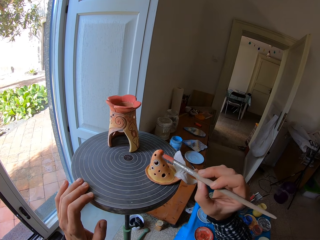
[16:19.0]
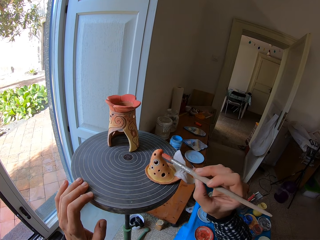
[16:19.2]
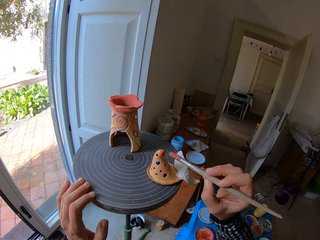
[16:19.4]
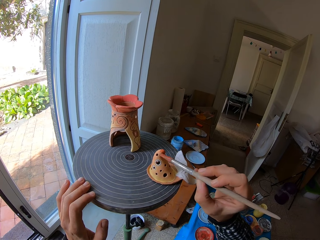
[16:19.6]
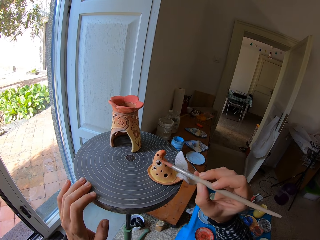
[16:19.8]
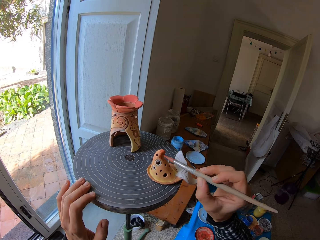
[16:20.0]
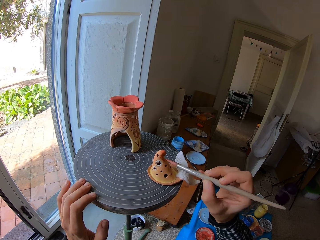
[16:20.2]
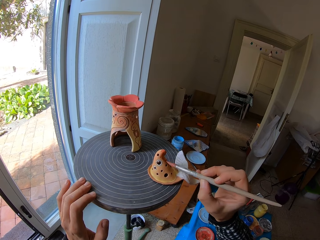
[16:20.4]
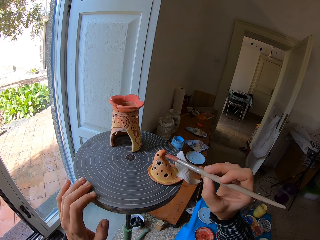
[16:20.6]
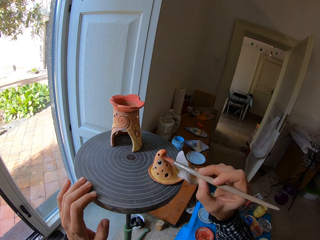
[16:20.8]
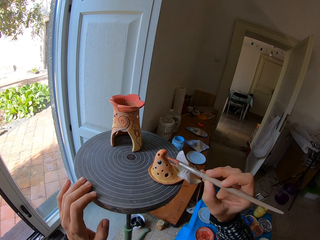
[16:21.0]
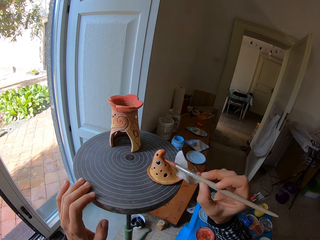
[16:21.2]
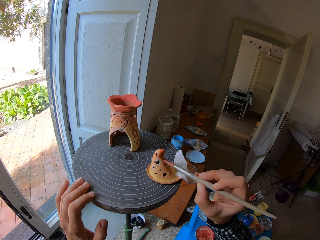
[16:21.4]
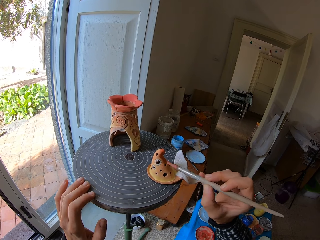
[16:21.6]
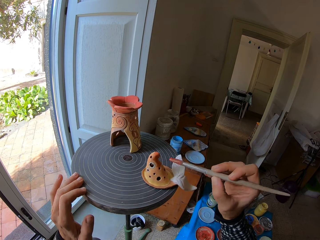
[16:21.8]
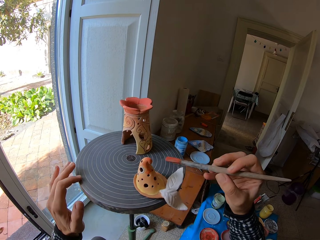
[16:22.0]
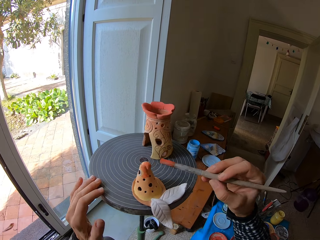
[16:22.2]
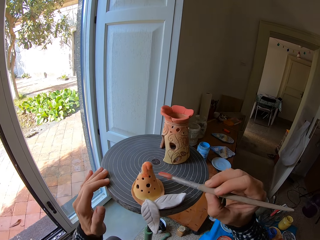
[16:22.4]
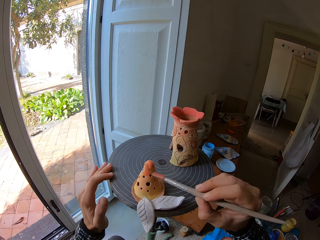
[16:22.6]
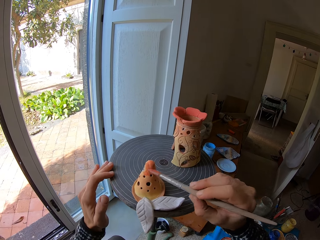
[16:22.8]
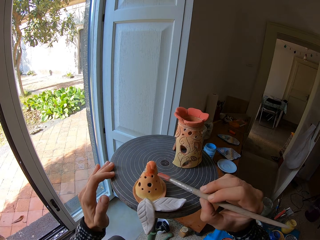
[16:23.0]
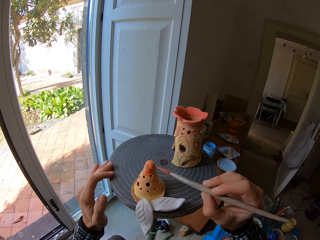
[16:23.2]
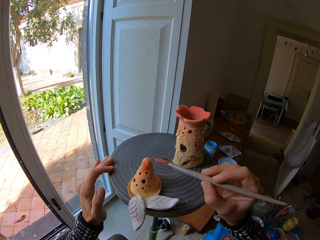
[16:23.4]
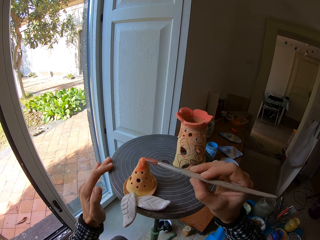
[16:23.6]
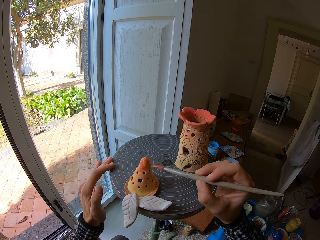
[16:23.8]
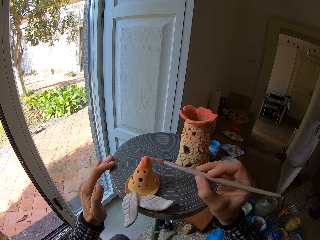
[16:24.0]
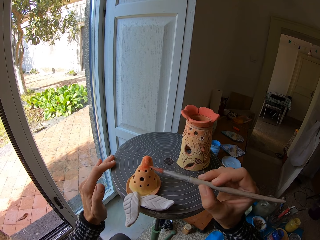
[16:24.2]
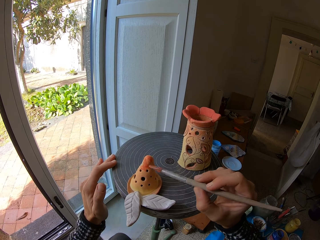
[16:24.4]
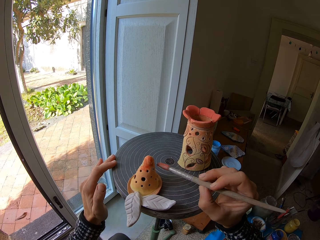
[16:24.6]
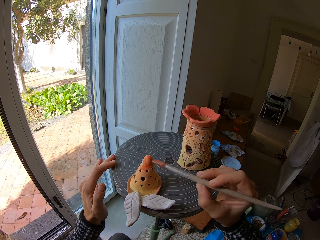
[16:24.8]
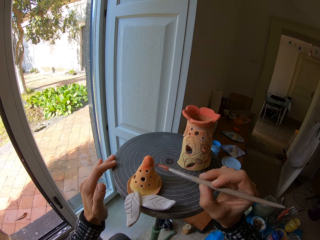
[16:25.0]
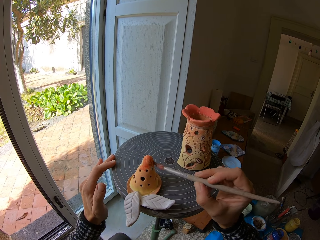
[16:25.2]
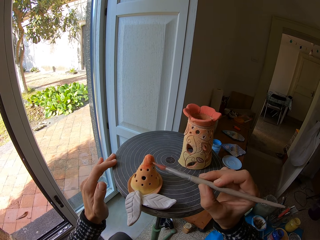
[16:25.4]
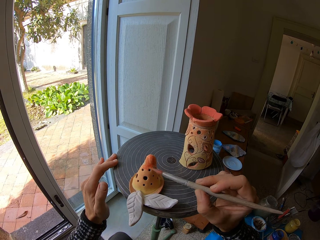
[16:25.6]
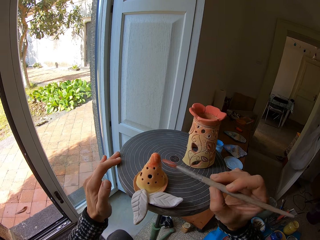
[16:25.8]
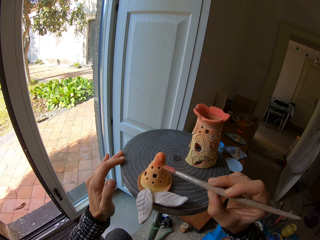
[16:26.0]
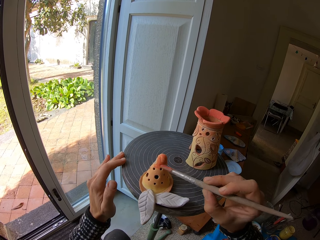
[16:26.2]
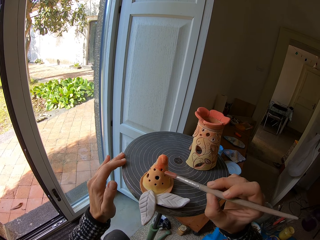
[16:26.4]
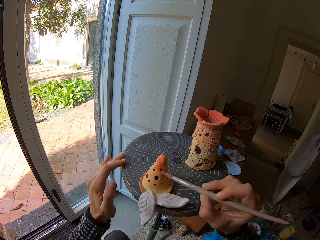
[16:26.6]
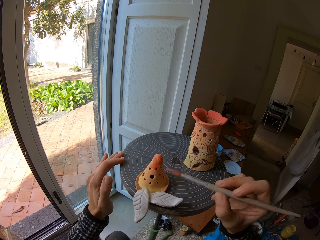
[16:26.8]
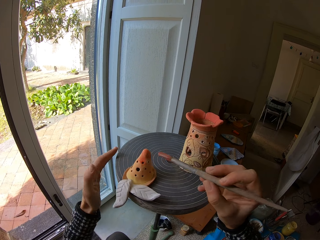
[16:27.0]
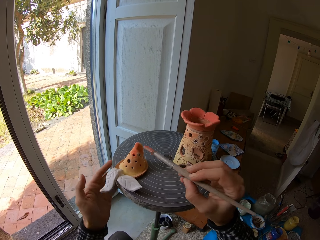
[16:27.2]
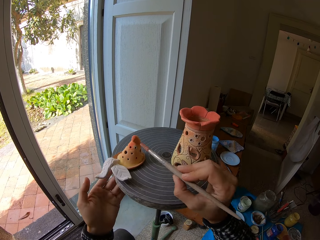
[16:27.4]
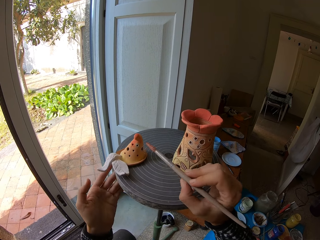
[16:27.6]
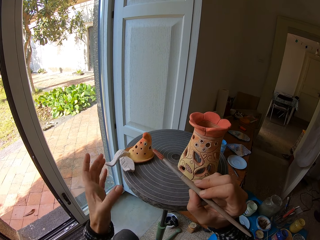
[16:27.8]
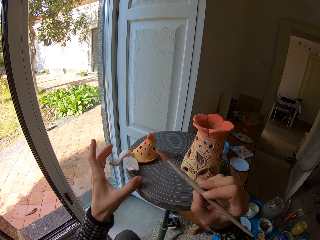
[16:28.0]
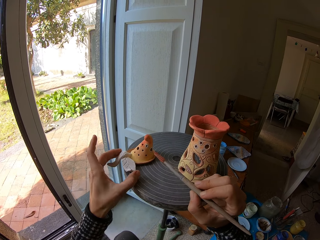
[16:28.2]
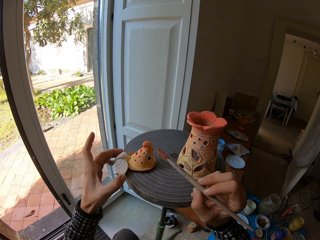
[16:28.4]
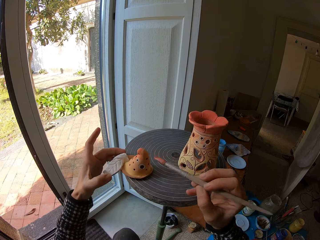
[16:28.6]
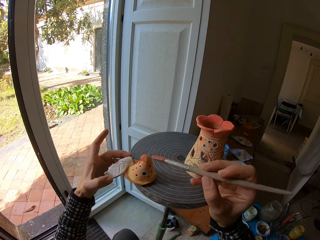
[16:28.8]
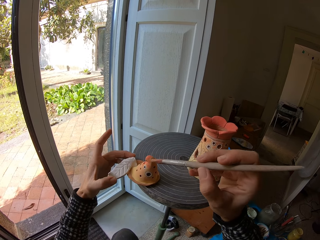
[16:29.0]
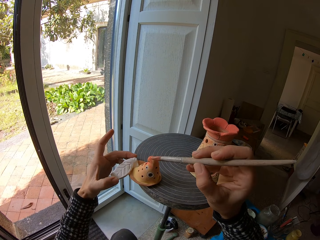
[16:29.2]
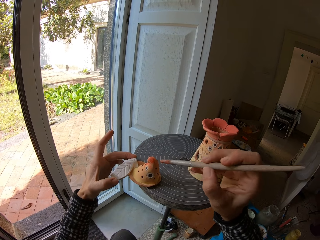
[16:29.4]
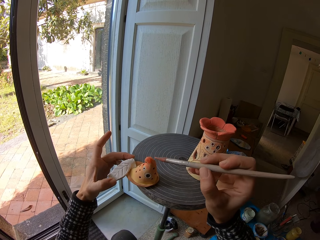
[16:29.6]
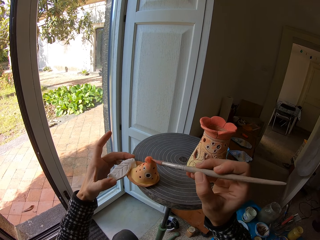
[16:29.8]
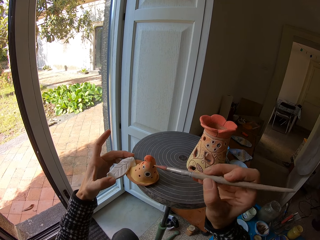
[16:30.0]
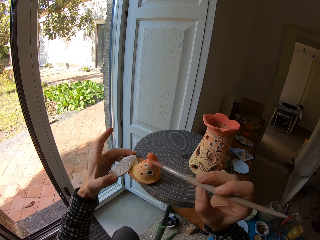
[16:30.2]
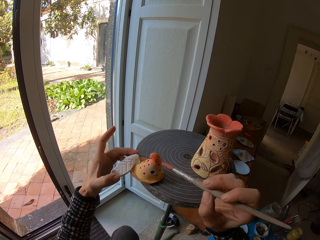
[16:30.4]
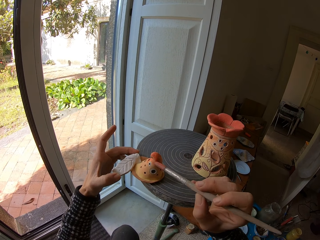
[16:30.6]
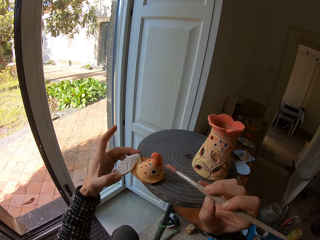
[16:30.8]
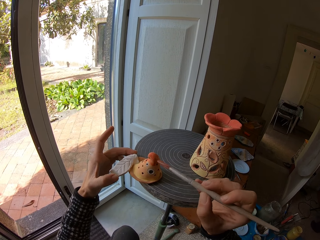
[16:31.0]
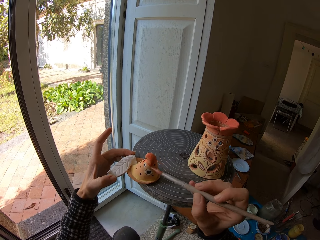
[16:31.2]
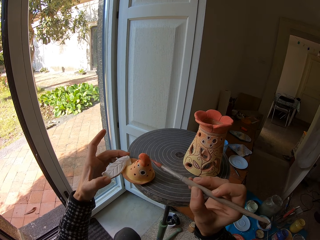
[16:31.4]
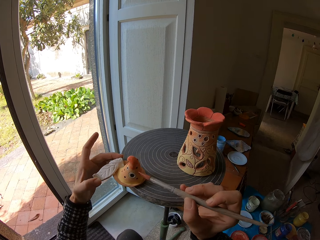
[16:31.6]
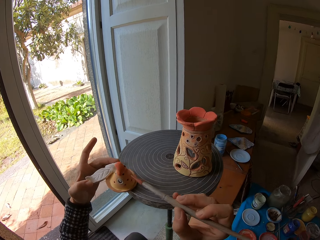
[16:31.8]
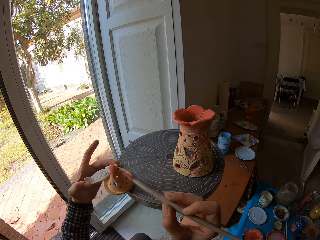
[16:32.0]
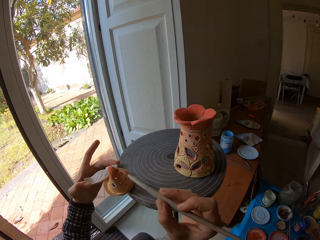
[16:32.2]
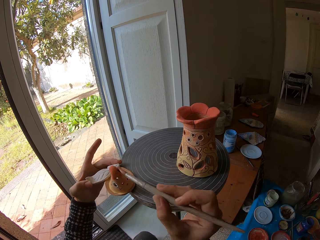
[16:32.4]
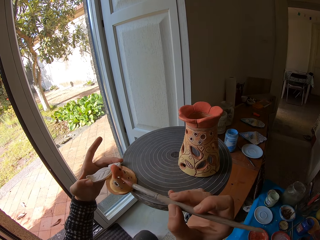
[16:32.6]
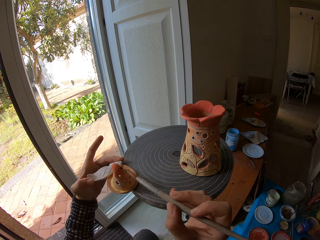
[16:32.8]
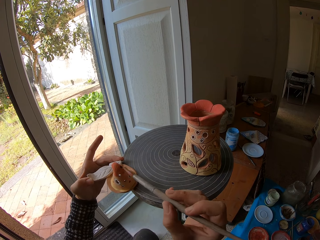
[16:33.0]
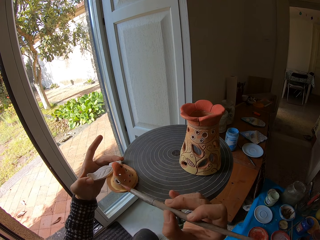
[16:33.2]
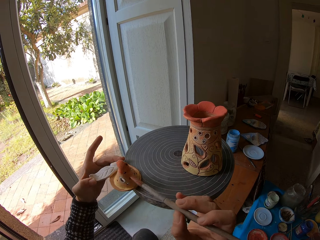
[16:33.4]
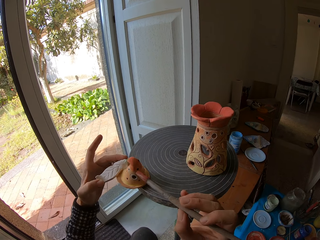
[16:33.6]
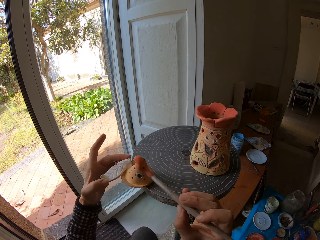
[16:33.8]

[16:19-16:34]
The camera wearer rolls the pottery wheel with his left hand. He paints the ceramic ware or wooden art on the pottery wheel with the brush in his right hand. He rolls the pottery wheel with his left hand. He paints the wooden art with the paint brush. He moves the wooden art with his left hand. He holds the ceramic ware on the table with his left hand. He paints the ceramic ware on the pottery wheel with the brush in his right hand.

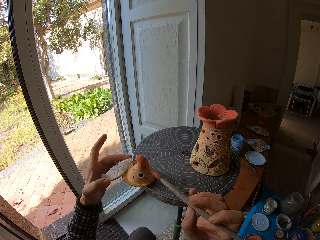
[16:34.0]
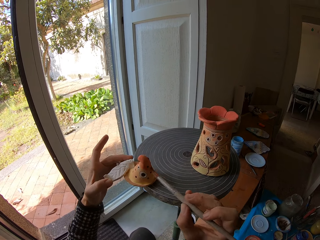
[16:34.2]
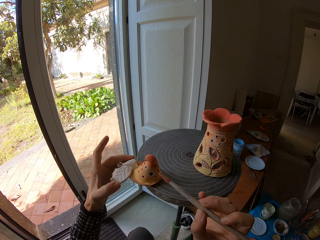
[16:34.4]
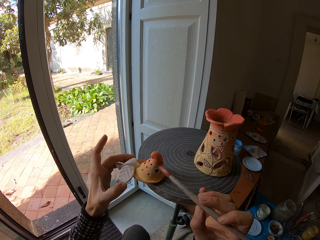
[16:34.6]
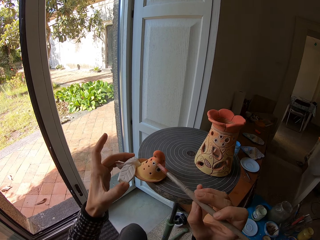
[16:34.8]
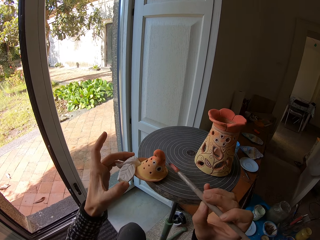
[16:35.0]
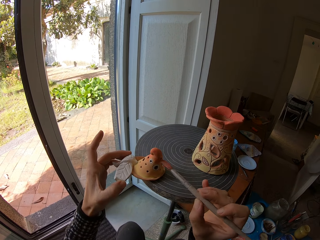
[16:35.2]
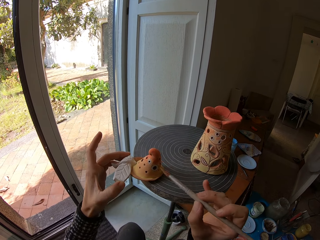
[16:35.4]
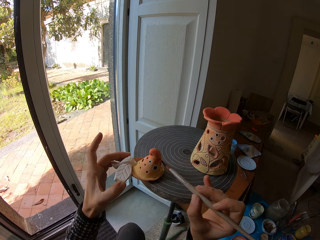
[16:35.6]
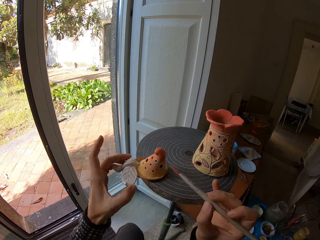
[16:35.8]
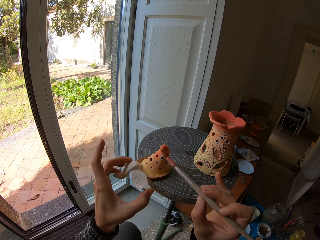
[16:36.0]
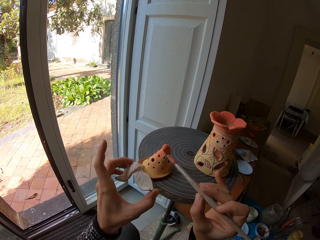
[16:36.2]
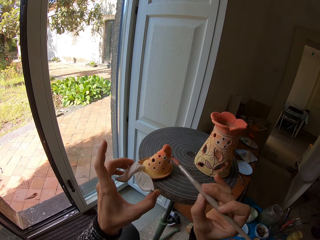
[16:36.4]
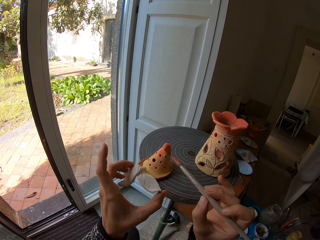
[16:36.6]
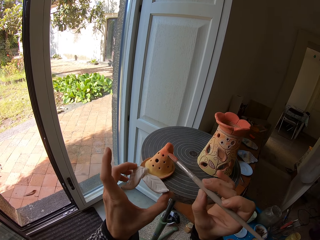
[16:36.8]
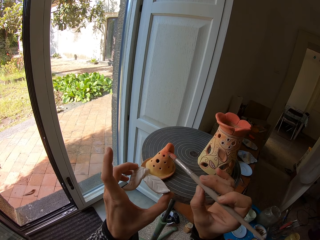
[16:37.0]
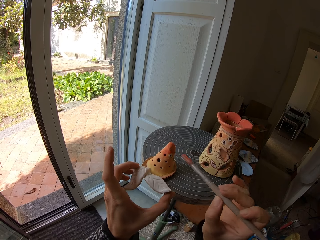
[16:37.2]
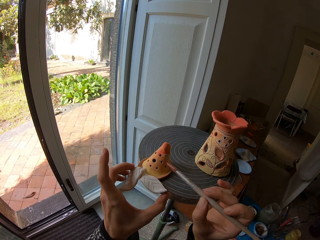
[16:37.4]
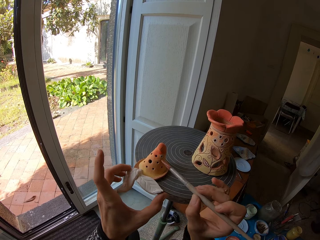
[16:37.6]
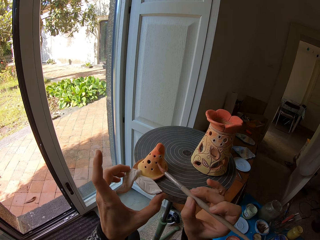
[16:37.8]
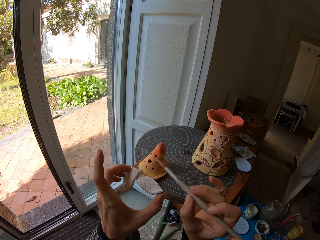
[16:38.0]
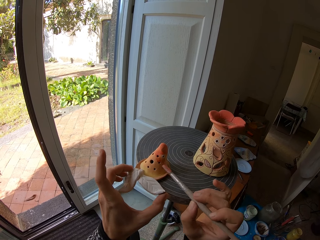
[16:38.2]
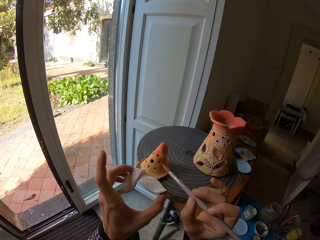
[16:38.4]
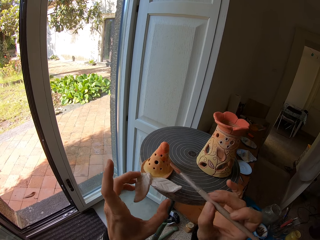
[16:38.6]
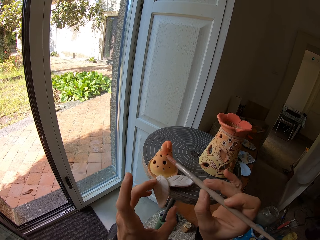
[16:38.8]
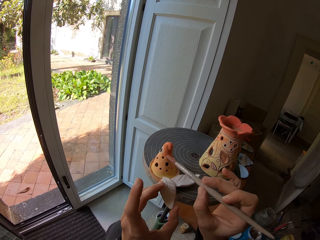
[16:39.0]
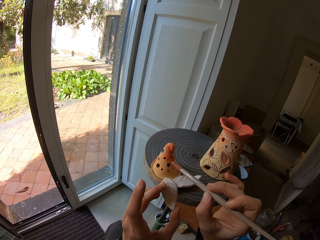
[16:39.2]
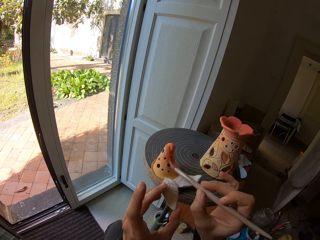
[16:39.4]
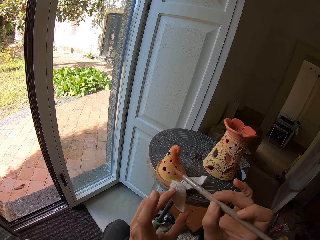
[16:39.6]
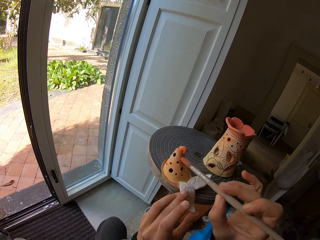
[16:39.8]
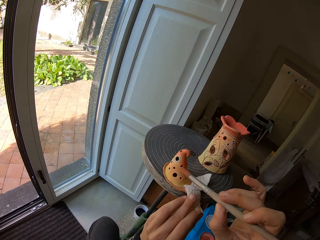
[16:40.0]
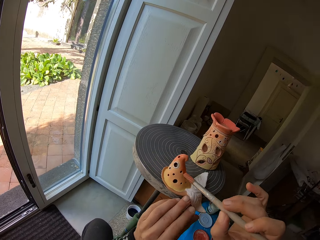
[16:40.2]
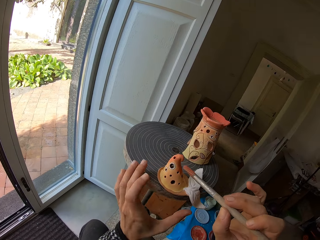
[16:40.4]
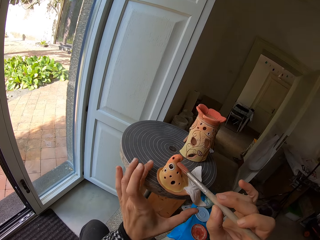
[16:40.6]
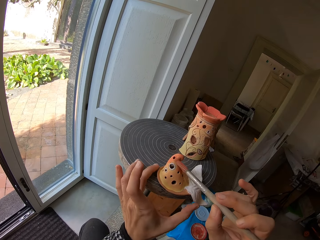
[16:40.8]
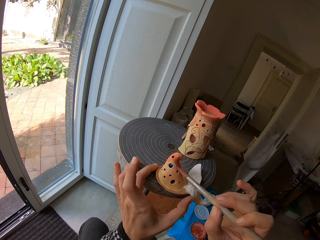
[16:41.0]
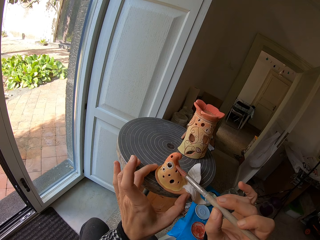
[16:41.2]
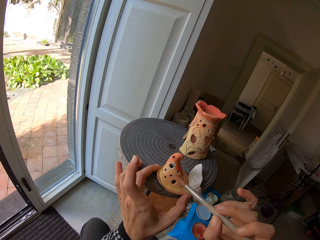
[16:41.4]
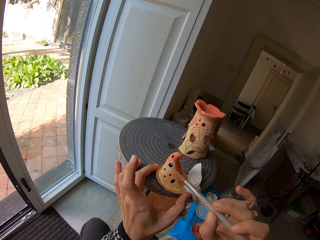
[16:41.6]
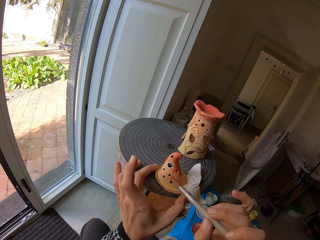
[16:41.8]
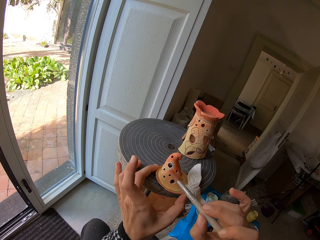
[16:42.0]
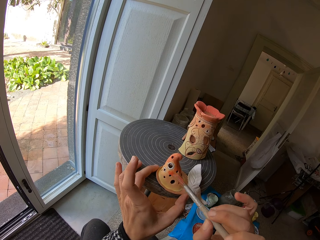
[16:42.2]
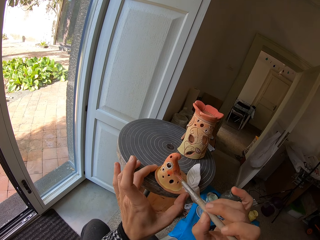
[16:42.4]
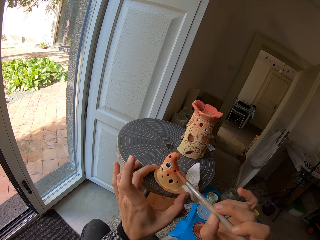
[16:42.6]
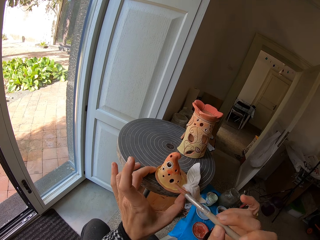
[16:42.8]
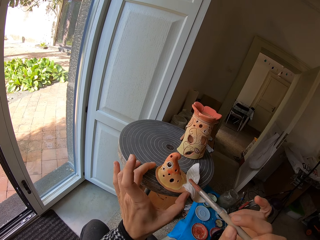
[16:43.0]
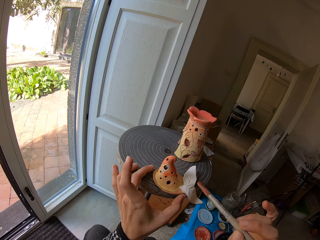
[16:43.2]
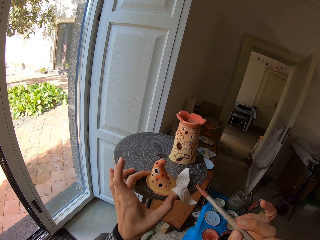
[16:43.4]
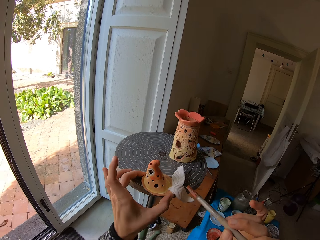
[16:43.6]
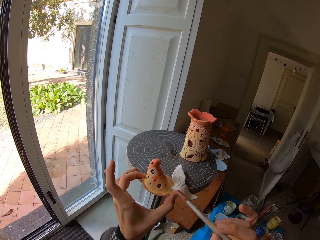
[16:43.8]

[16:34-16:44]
The camera wearer turns the wooden art with the left hand. They paint the wooden art with a paint brush.
